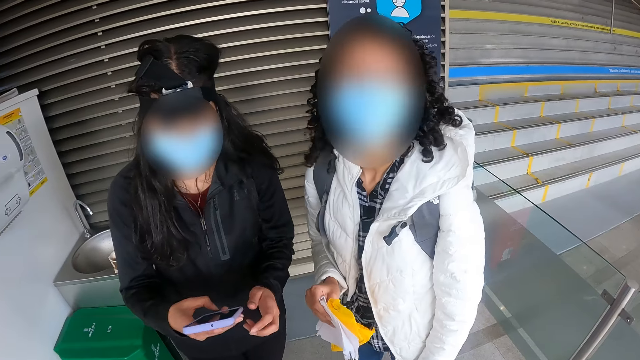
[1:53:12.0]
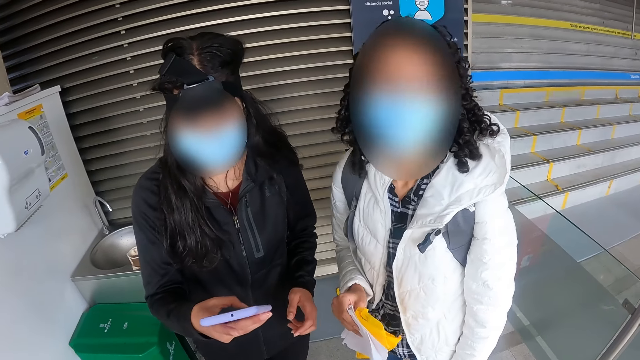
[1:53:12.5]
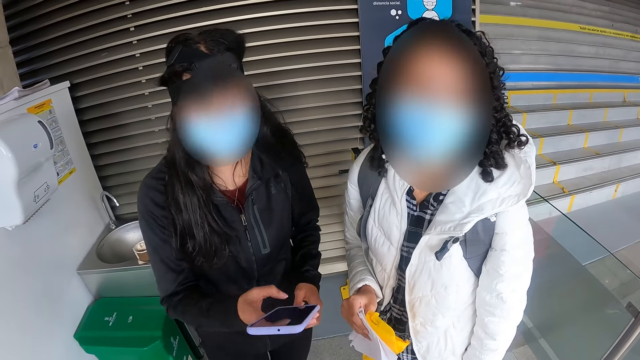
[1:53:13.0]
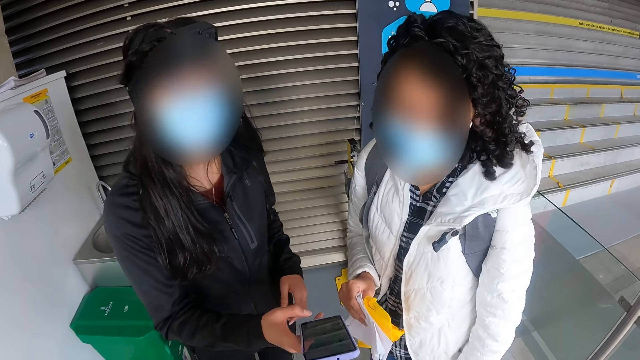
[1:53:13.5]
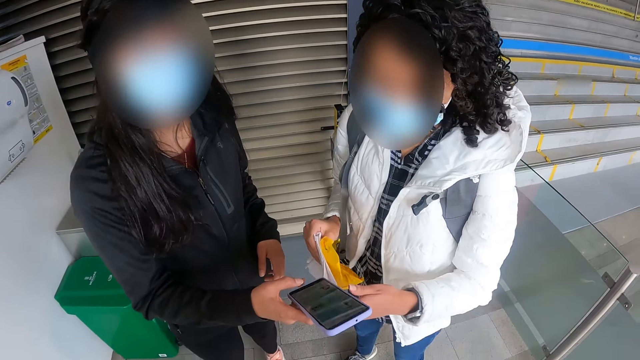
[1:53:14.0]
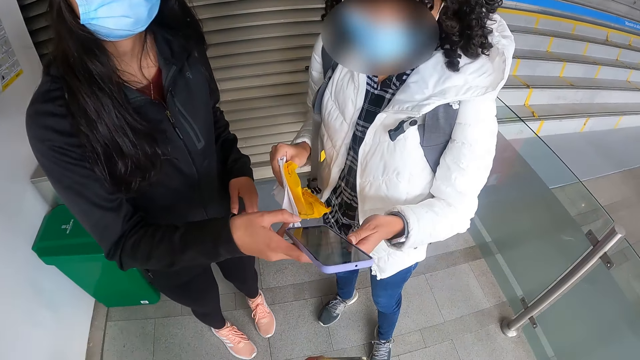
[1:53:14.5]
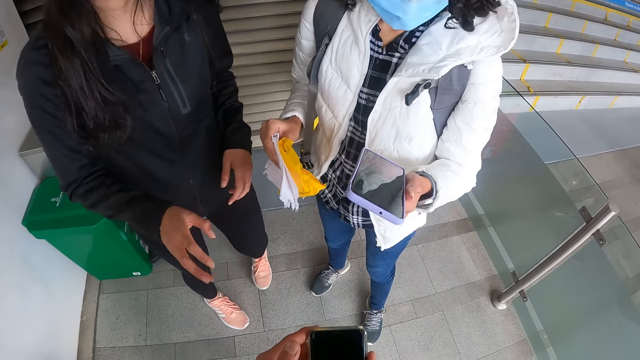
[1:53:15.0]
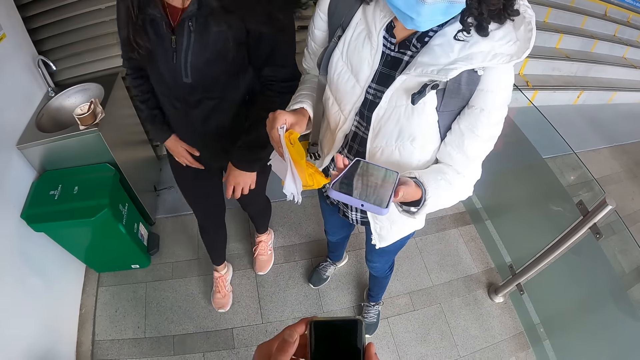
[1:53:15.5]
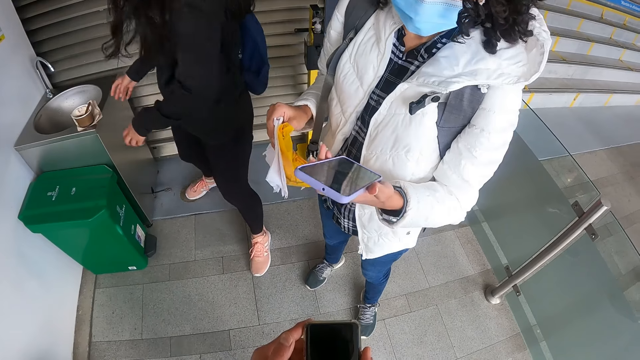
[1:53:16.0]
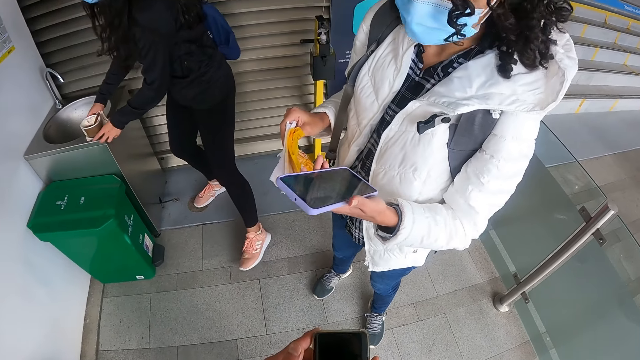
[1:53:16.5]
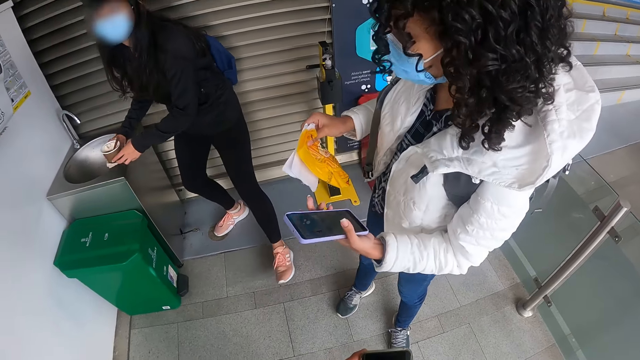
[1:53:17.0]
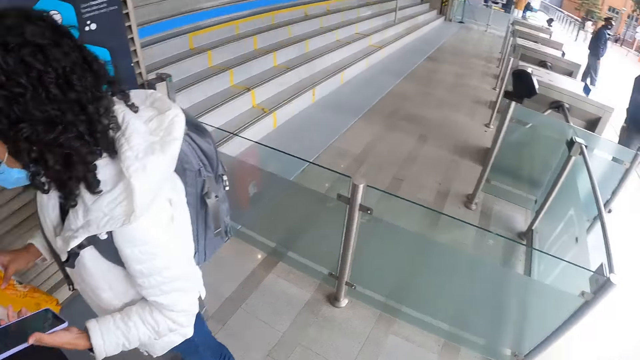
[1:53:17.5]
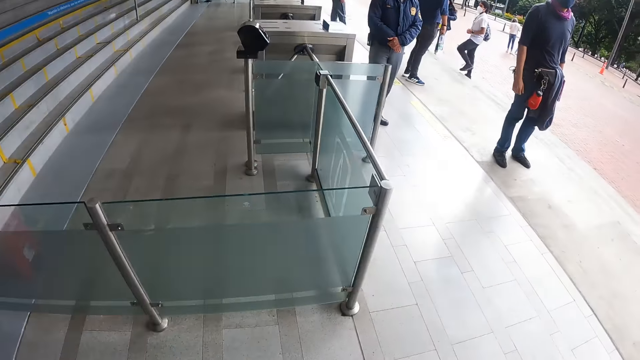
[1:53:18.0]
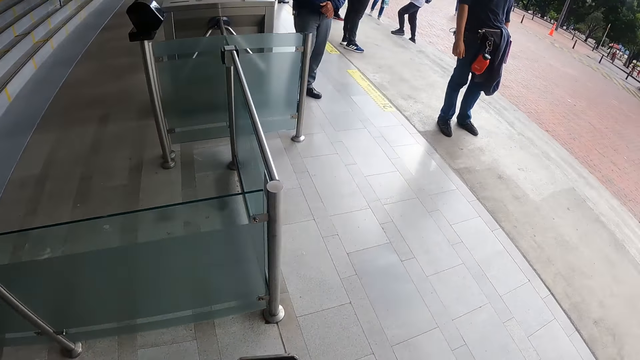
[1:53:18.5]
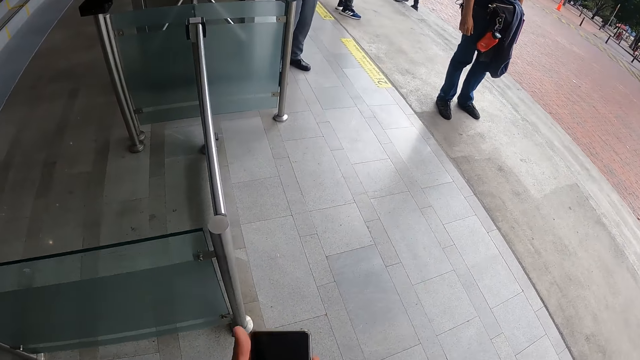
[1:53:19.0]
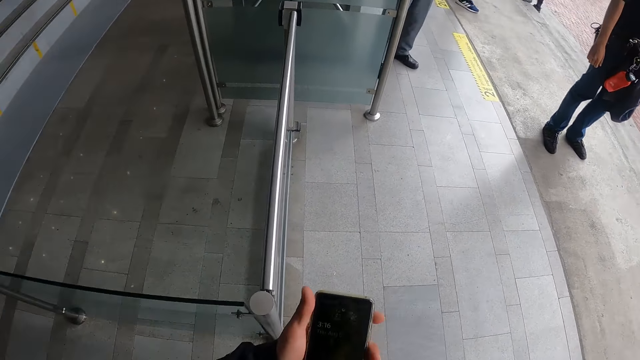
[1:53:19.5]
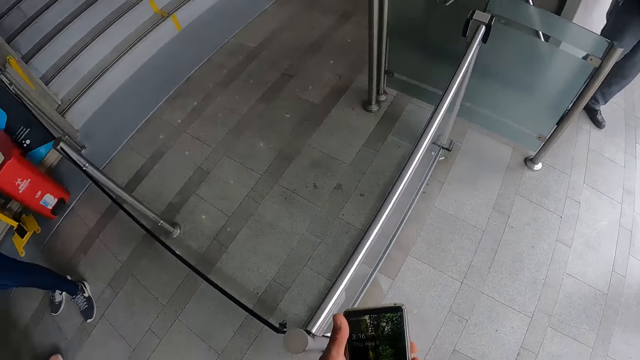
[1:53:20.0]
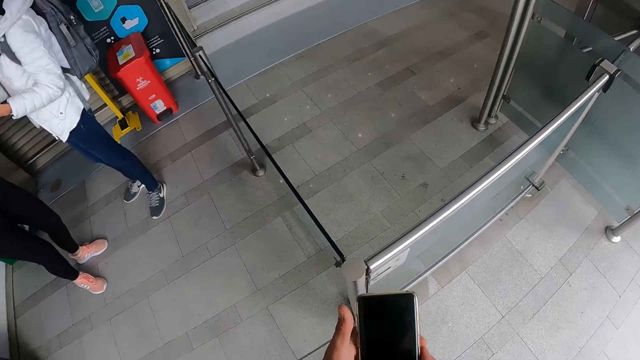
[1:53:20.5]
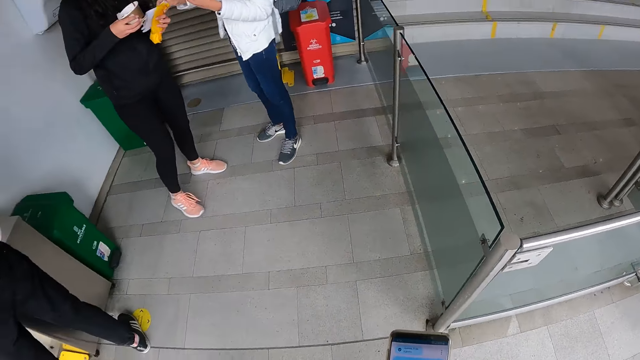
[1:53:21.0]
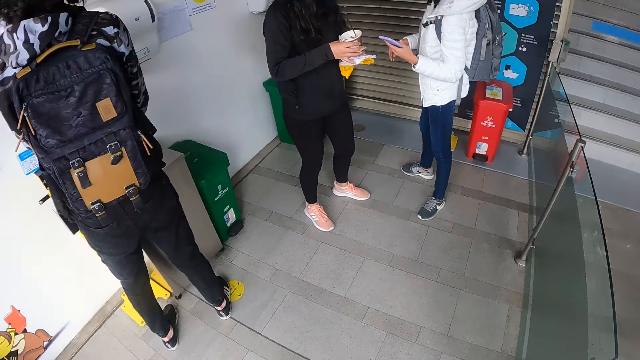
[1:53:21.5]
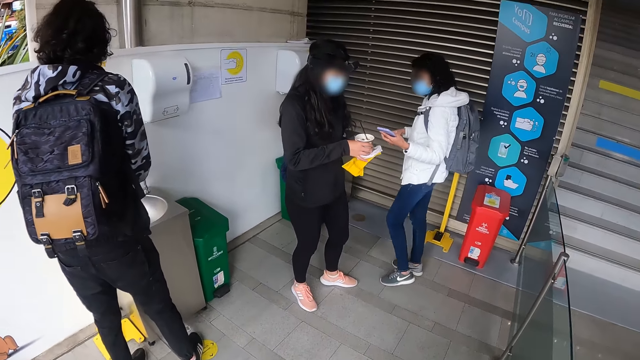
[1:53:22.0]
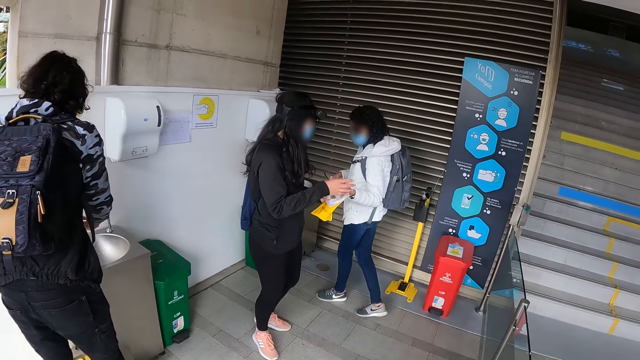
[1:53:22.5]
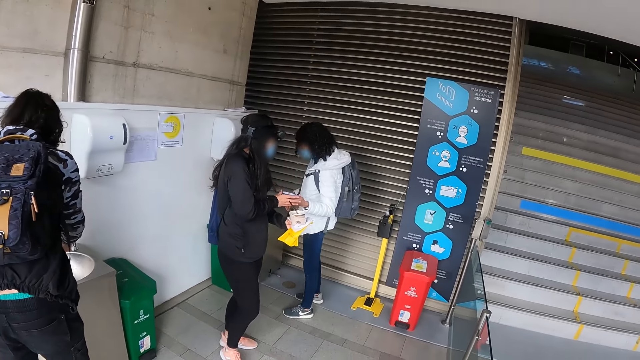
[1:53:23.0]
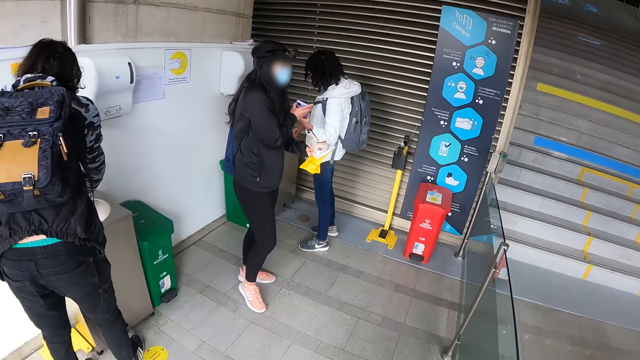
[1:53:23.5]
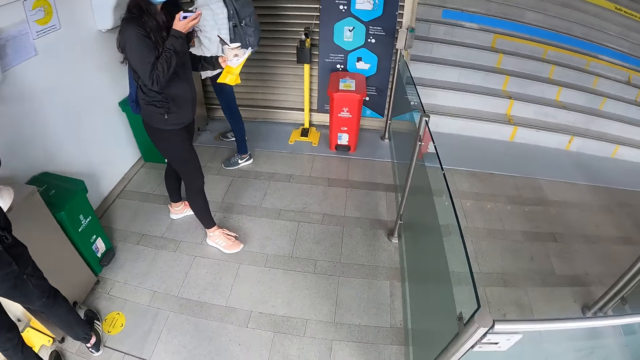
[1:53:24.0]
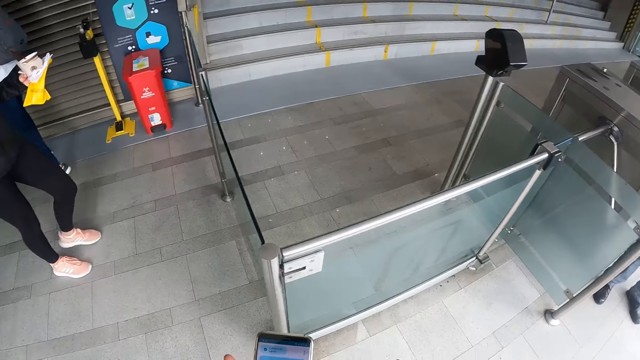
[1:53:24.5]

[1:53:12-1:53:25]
A woman gives another woman the phone. The first woman picks up a cup. The camera wearer walks on the floor. They operate the phone. They look around. The other woman gives the phone from the first woman.

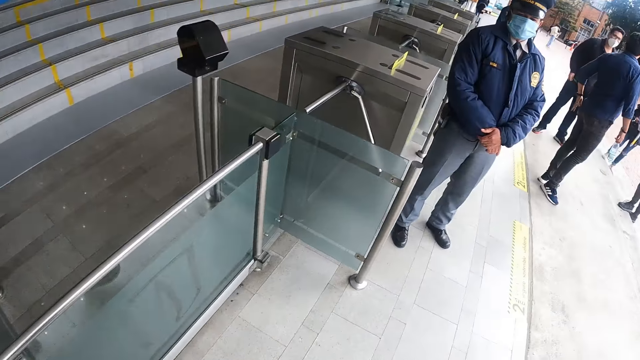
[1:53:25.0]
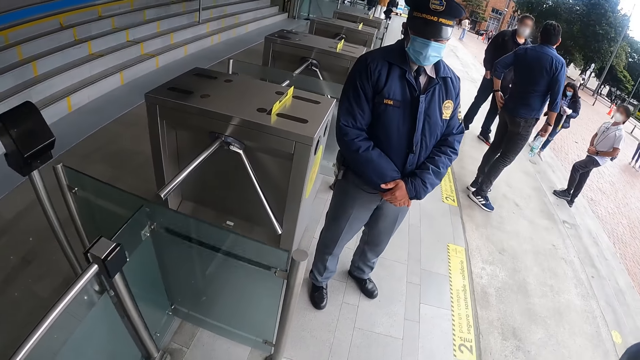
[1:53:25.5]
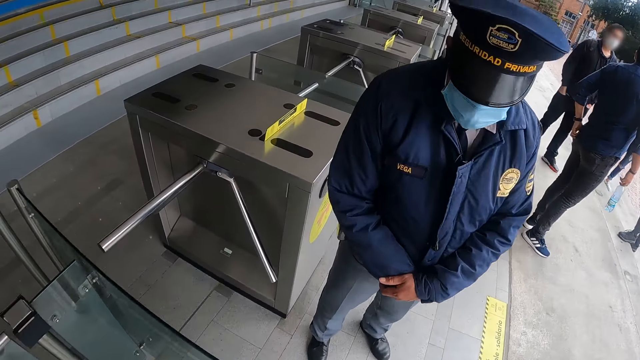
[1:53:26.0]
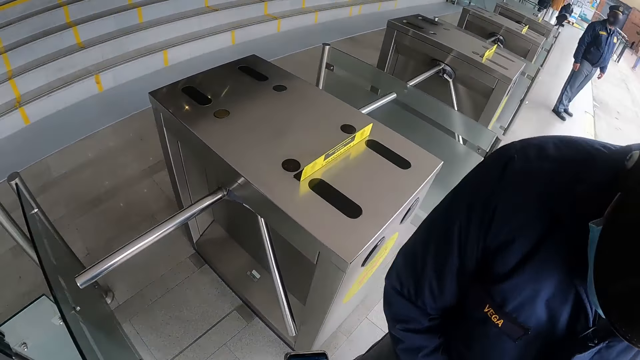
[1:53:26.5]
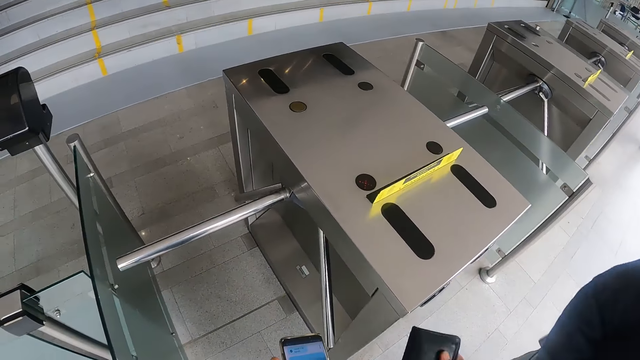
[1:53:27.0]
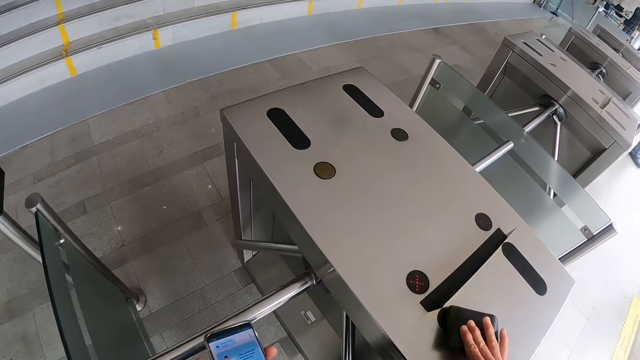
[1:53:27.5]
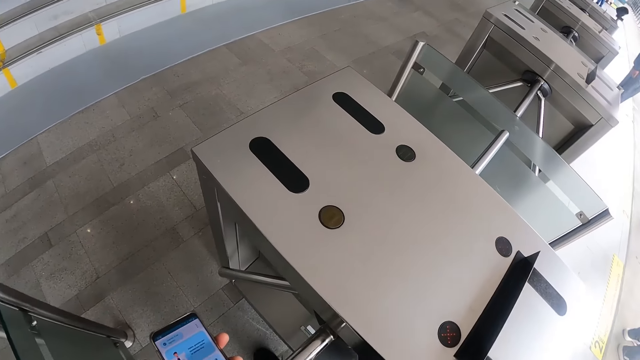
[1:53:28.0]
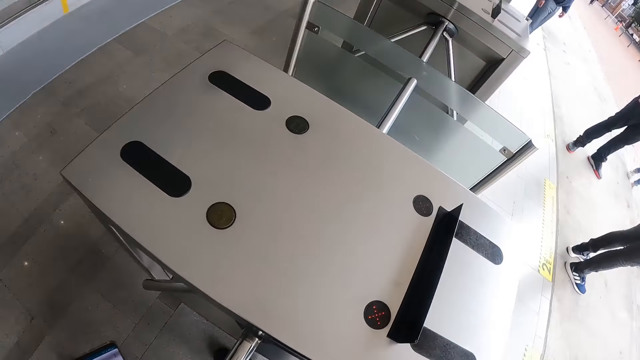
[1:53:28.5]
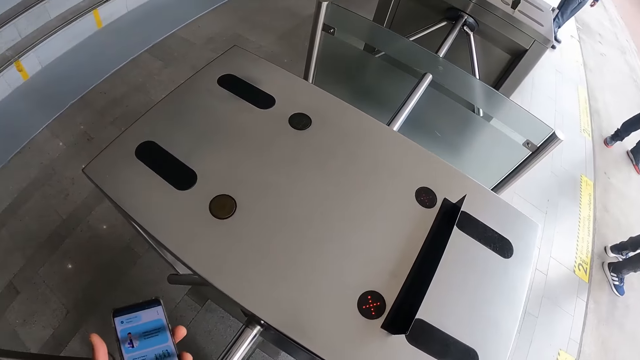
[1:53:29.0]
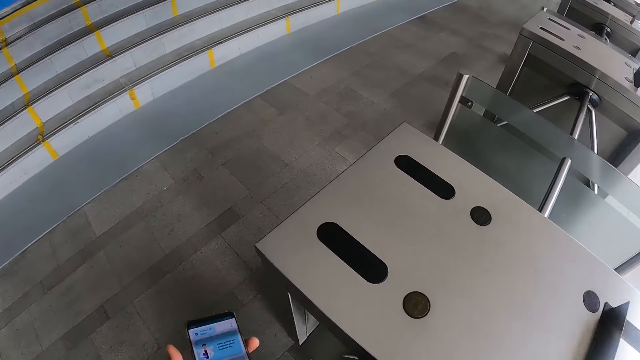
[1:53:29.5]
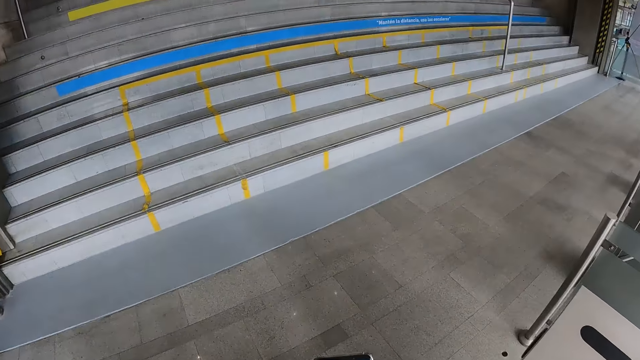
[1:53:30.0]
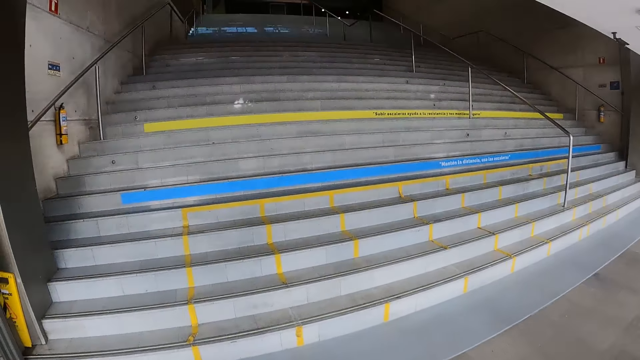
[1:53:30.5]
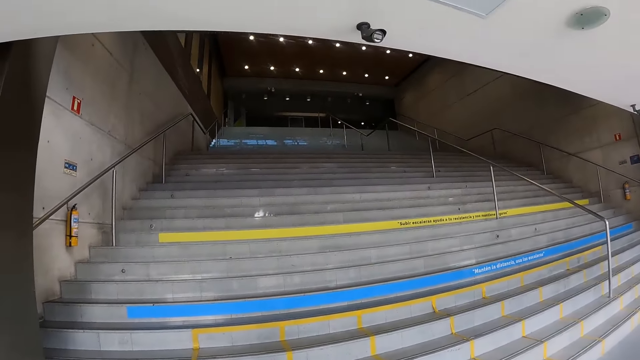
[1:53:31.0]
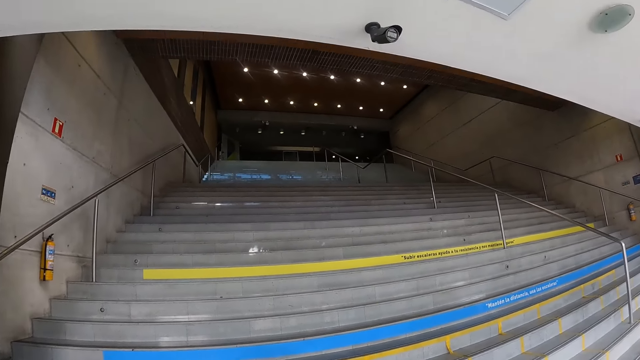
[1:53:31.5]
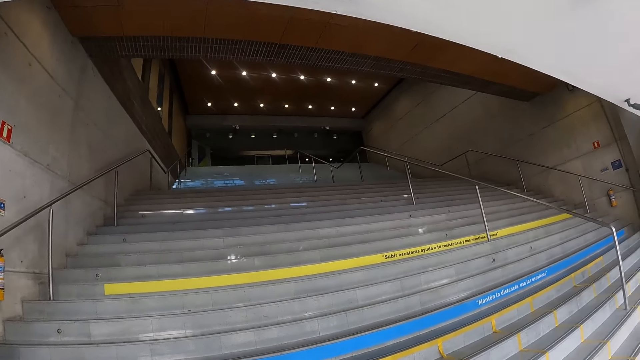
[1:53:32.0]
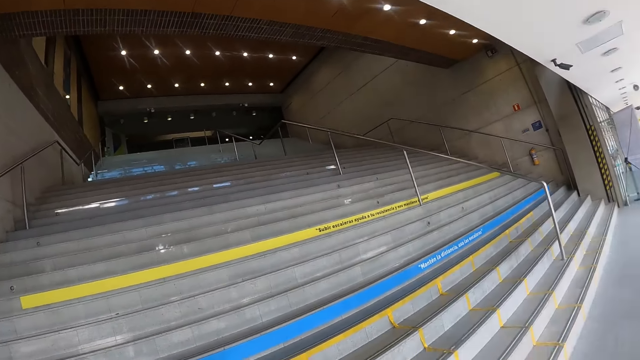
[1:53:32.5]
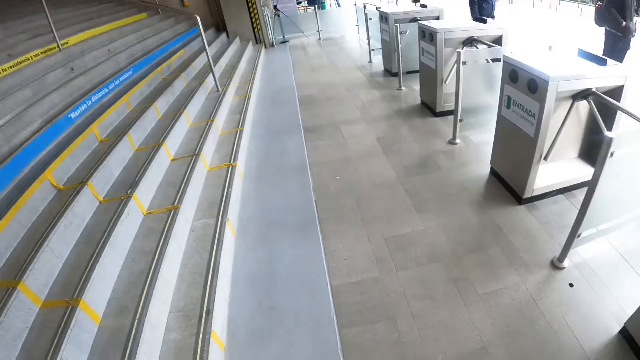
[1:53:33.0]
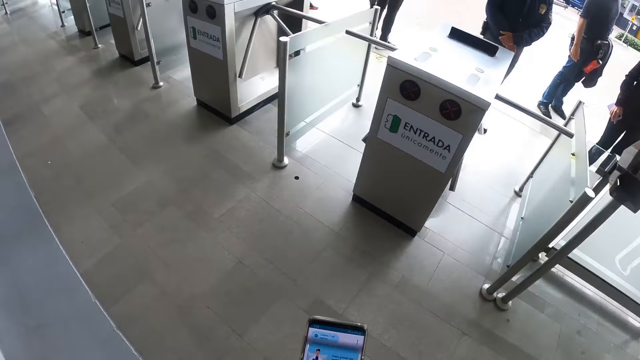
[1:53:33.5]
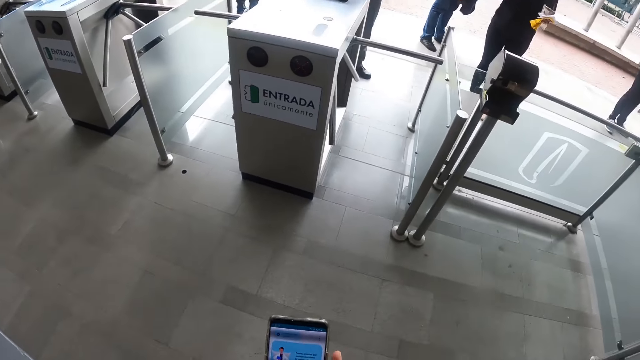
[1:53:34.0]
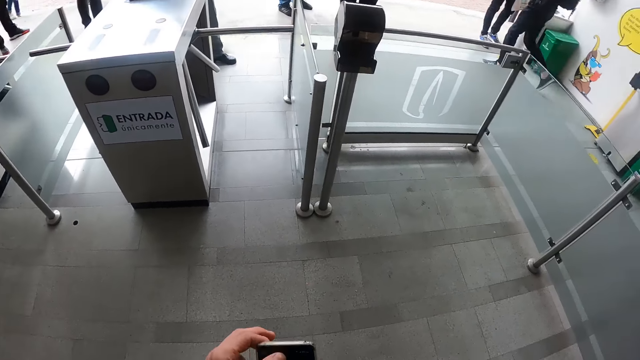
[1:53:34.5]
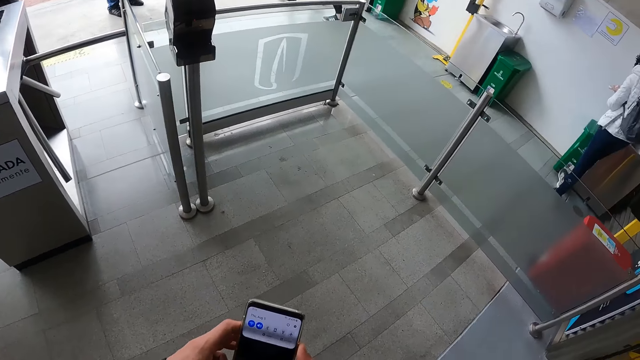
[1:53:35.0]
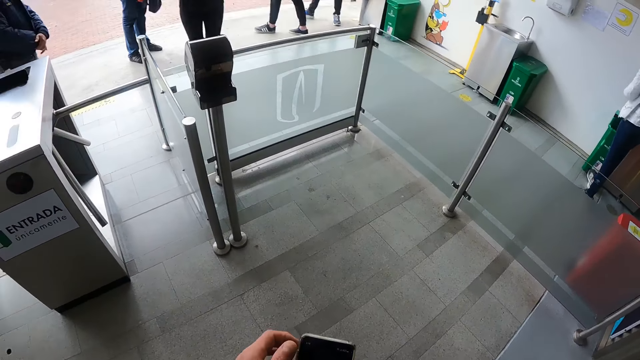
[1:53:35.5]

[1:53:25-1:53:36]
The camera wearer walks on the floor towards a man. They put a card on a machine. They walk towards the stairs. They operate a phone.
